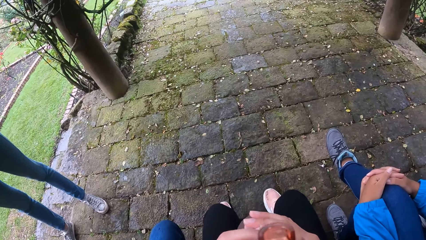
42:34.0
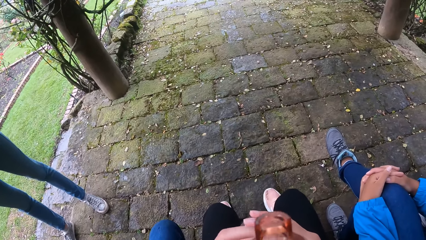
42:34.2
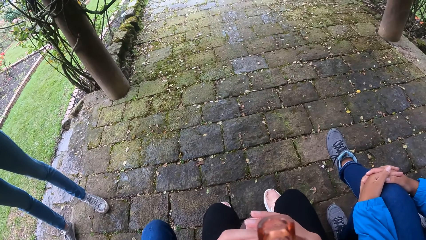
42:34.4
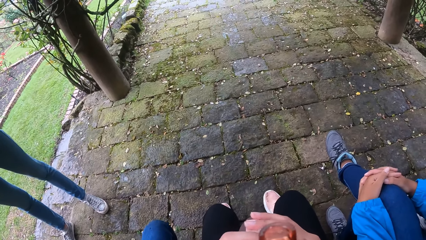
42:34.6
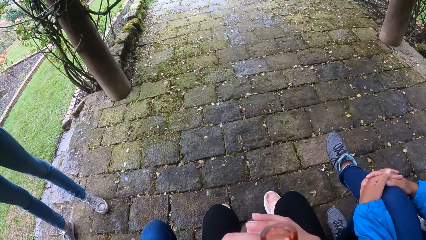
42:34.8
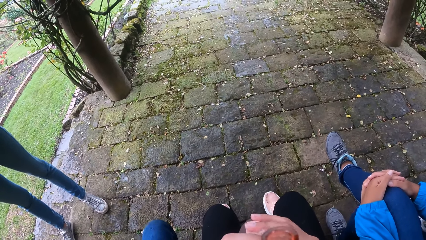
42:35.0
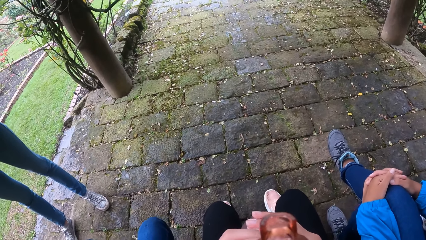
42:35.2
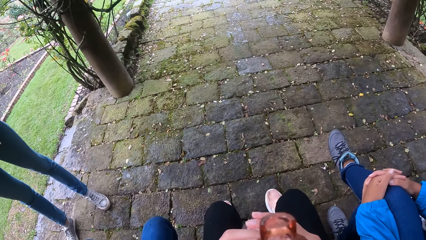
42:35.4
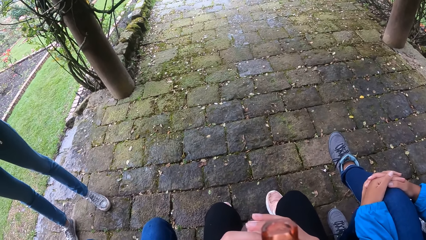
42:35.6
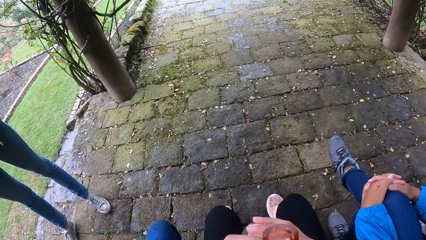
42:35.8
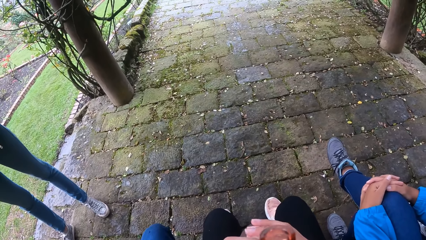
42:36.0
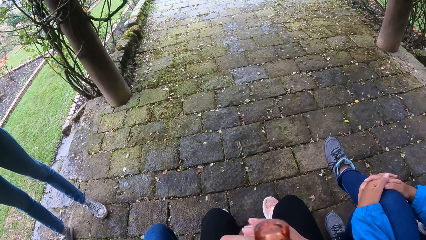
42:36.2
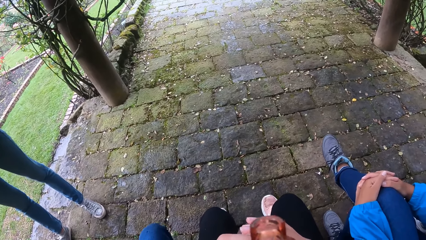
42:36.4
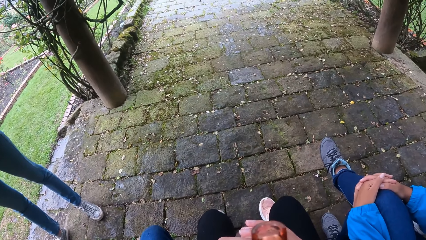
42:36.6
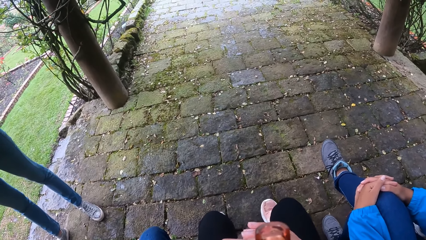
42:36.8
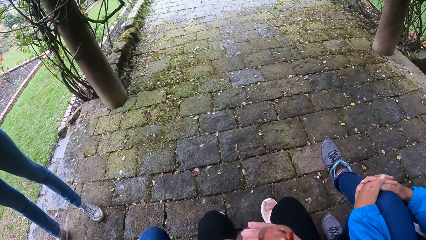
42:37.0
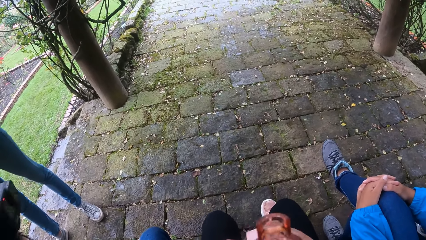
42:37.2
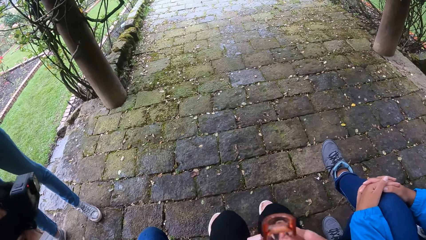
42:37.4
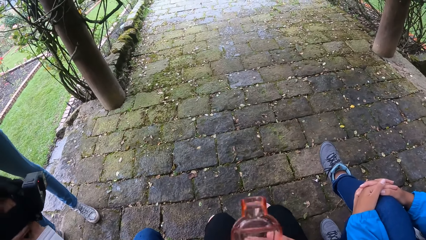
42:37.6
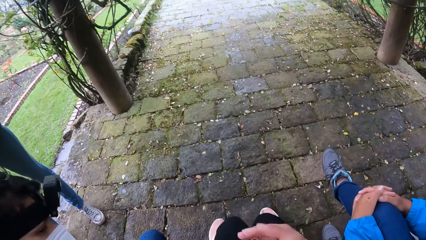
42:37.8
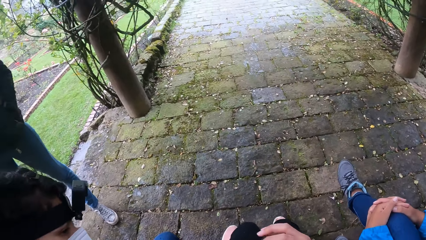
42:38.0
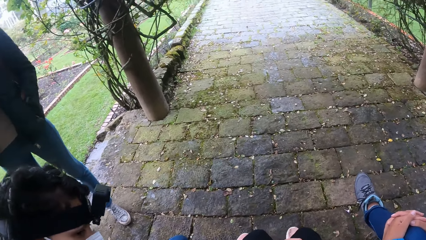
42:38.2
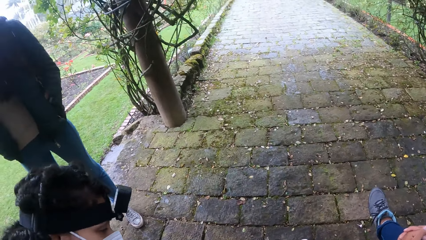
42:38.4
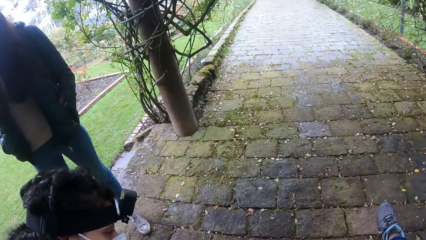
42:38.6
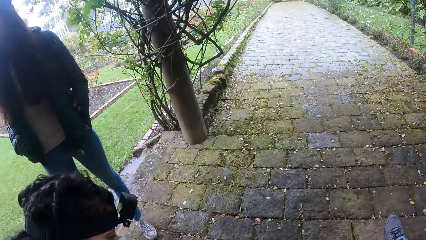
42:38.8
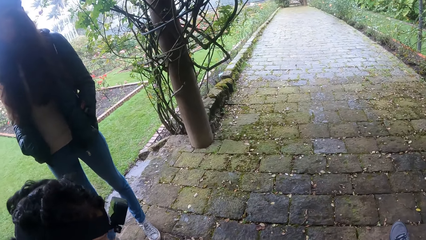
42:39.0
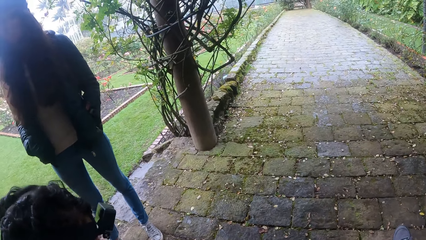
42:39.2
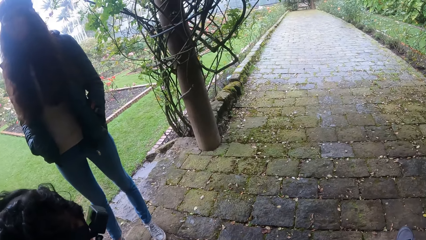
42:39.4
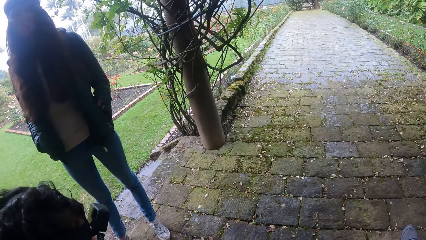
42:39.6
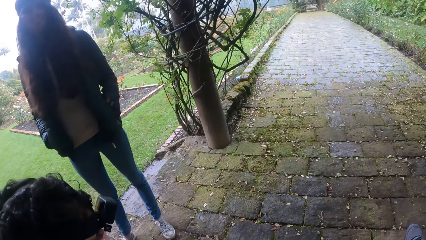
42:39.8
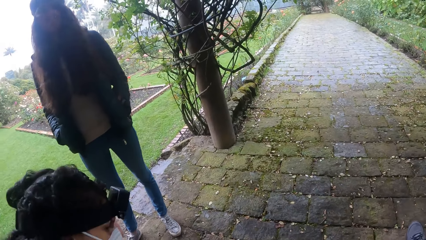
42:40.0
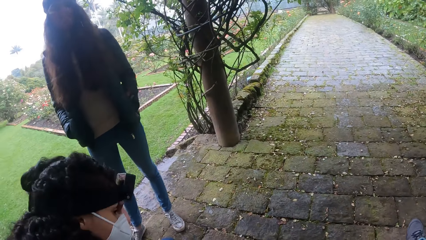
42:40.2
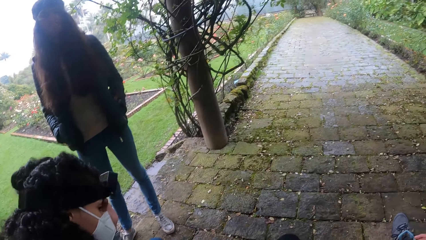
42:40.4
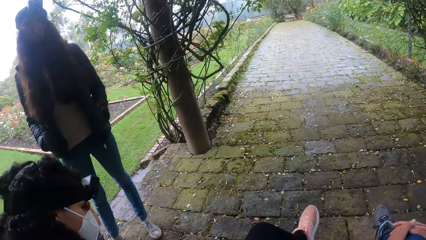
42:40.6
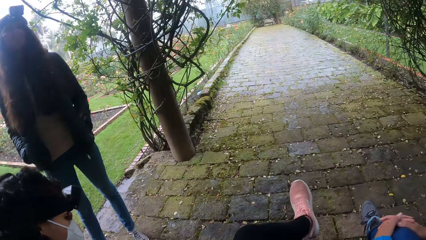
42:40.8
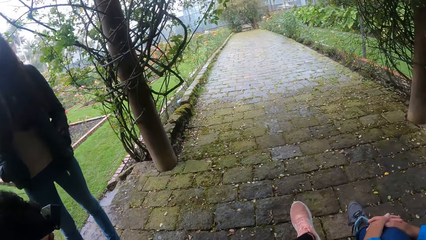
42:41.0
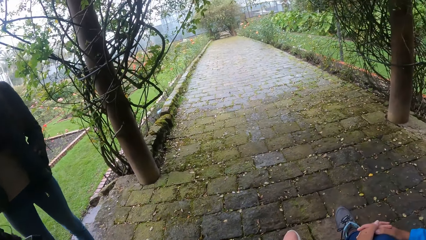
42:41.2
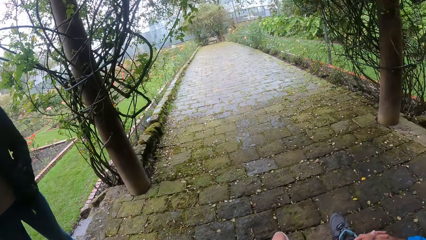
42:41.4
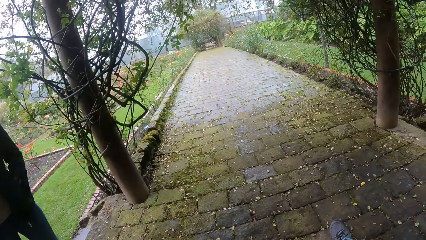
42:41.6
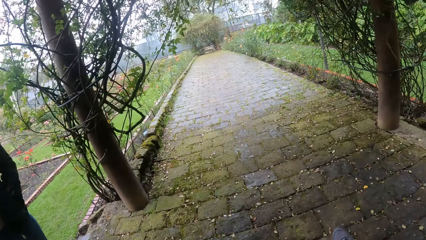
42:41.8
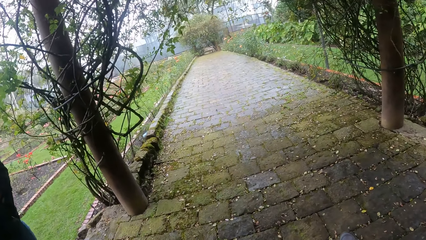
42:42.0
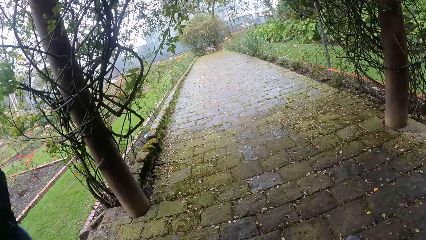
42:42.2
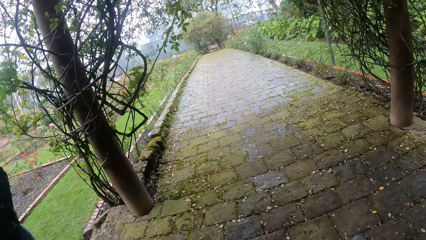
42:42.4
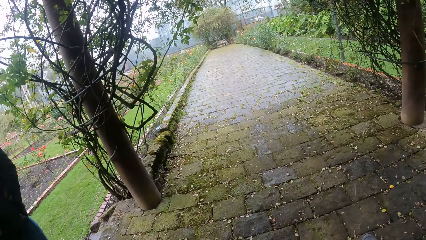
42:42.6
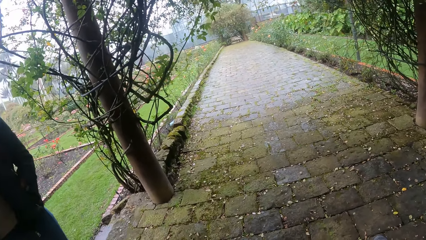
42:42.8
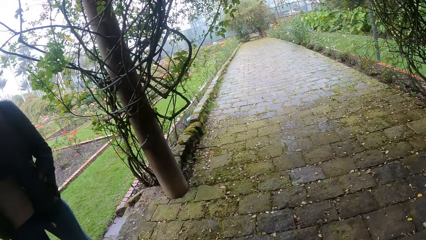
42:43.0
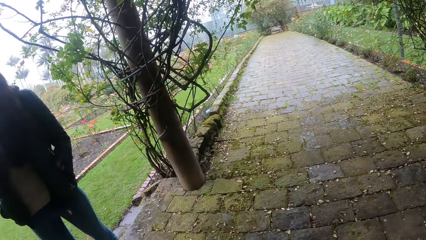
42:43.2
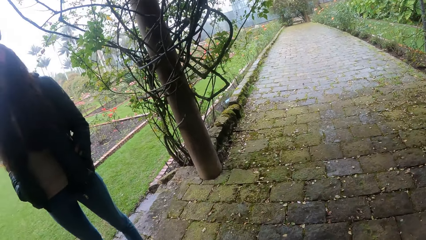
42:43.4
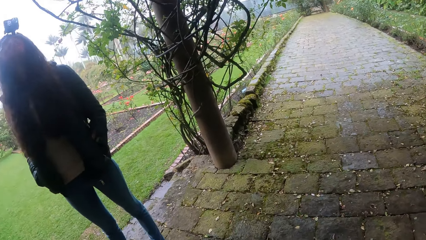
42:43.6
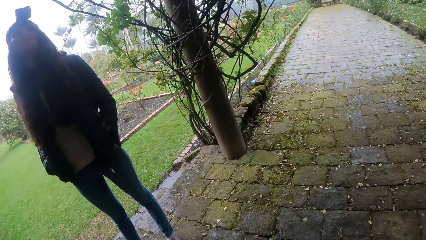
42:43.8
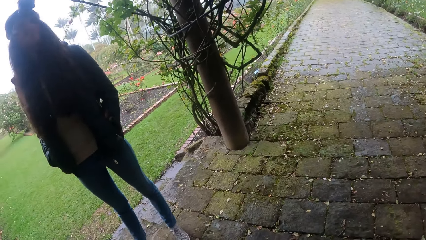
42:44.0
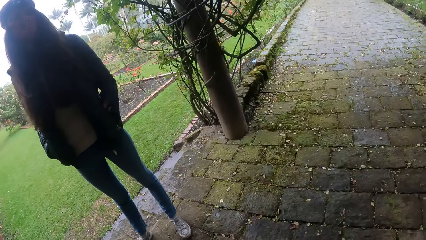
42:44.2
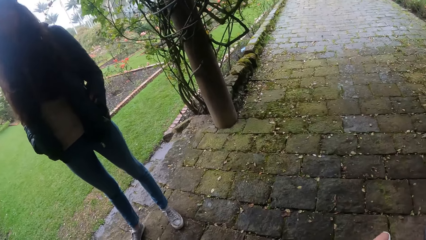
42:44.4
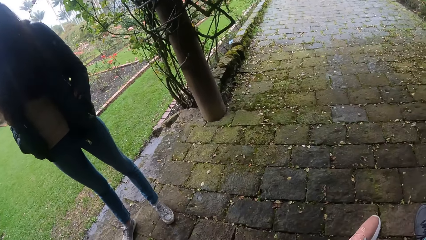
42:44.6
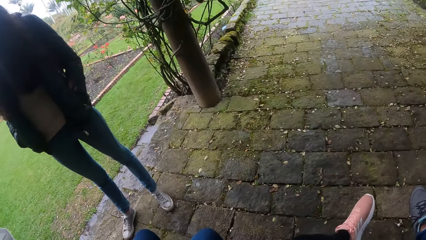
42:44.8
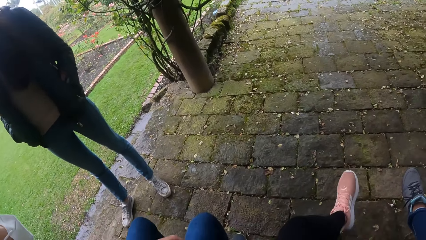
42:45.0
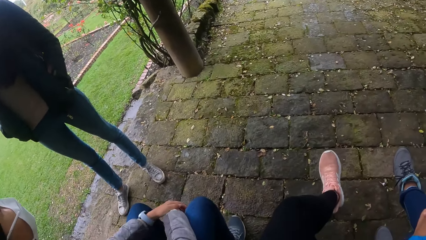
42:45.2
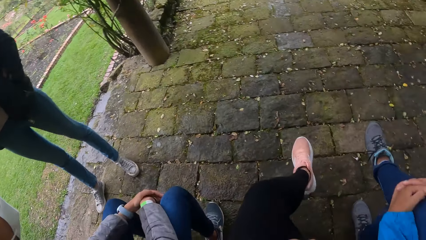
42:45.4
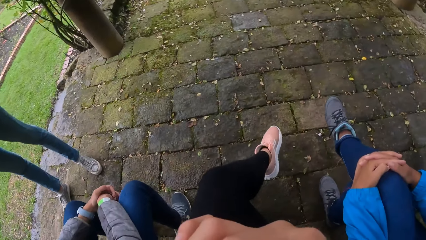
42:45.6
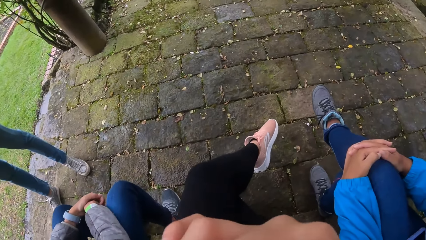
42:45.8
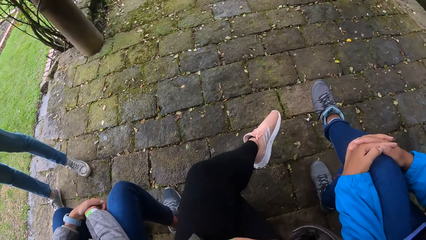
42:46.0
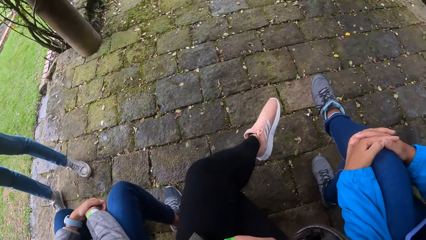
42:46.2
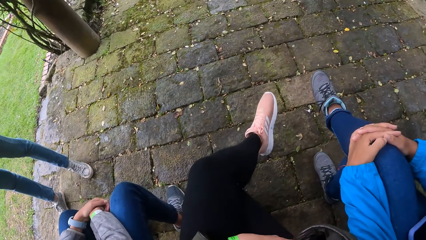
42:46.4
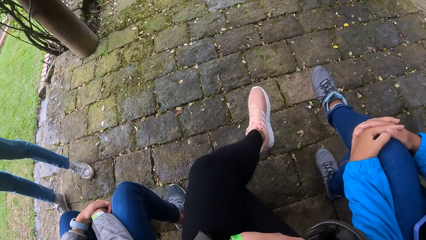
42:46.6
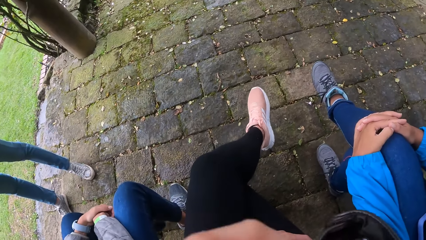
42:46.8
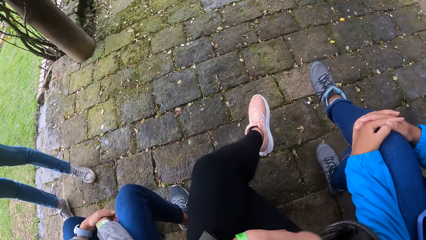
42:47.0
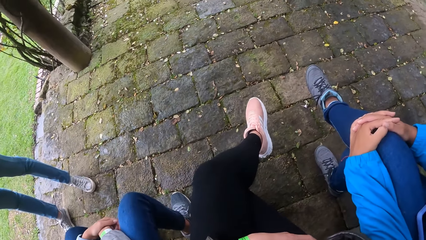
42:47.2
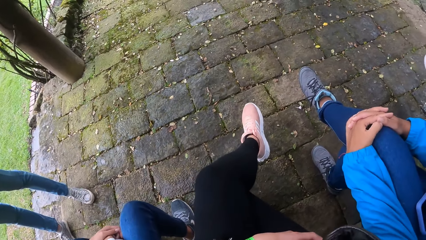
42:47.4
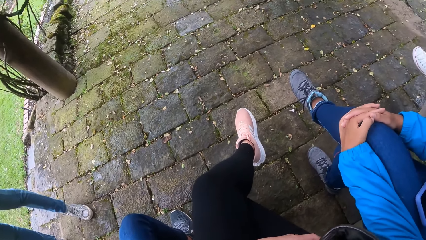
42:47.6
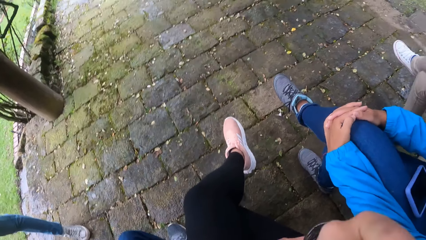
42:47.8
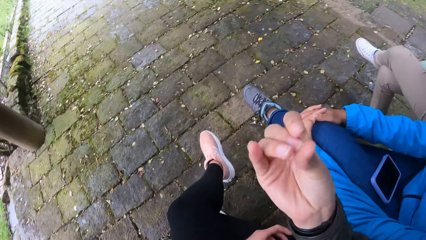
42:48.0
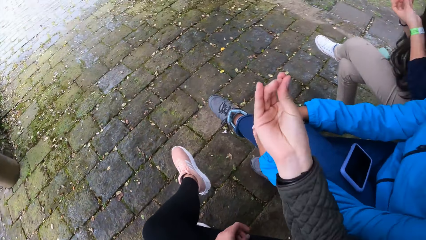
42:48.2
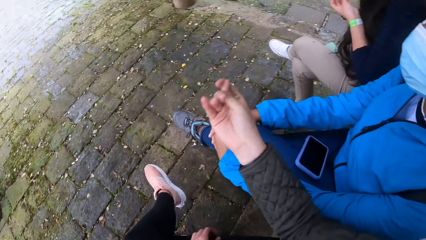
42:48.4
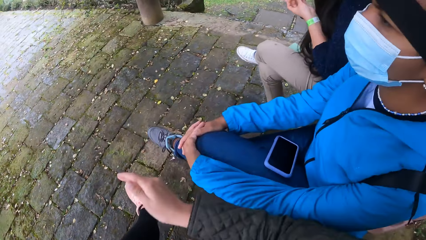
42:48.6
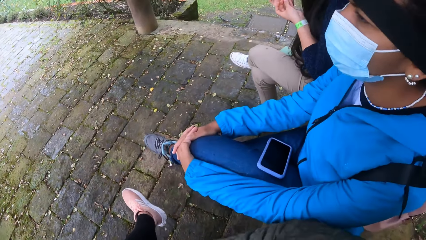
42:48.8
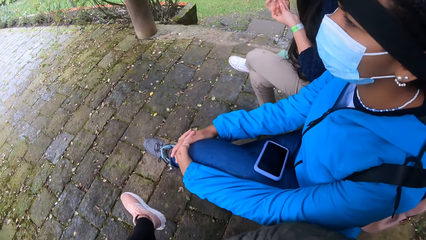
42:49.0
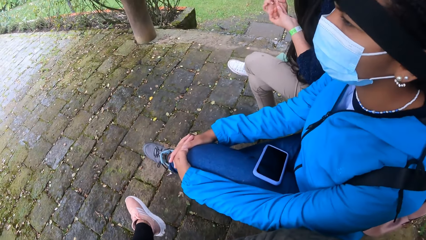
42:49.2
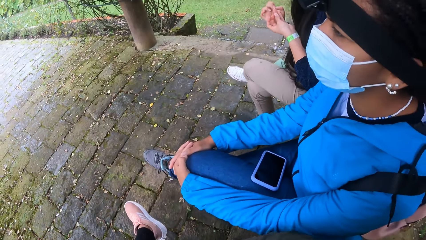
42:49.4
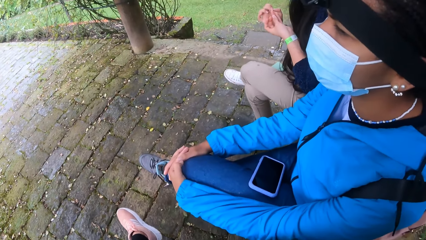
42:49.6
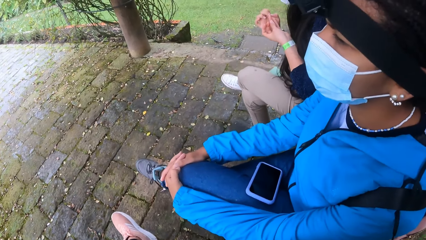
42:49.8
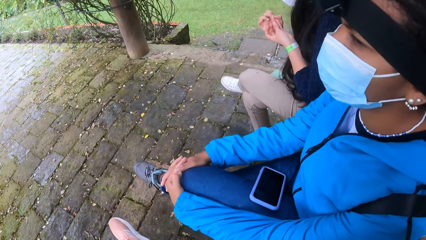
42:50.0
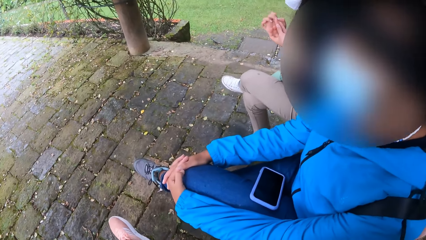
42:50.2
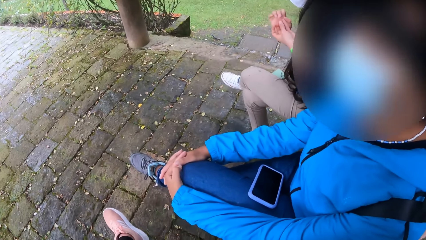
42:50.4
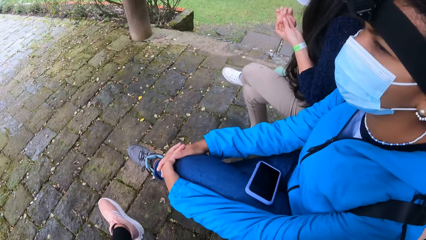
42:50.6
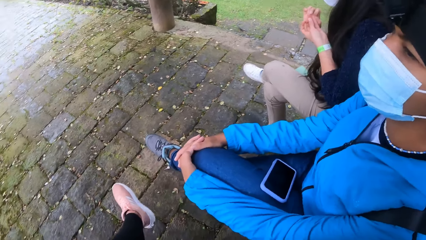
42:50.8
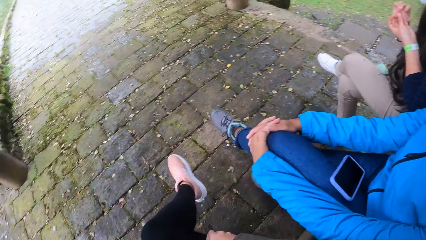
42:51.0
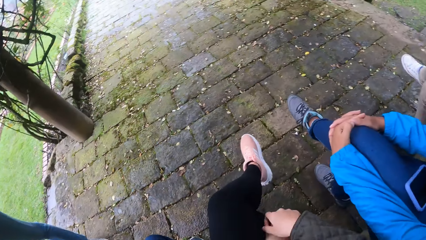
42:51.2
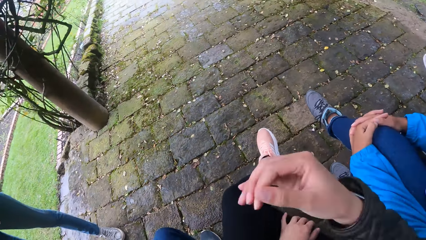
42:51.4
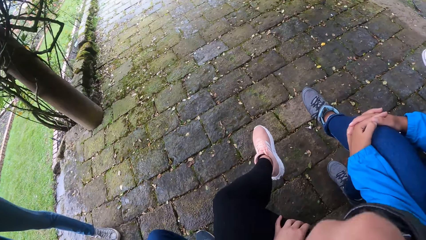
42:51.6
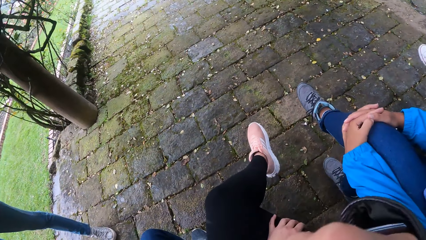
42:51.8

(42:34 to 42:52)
The camera wearer adjusts a bottle on her lap. She looks around a park. A lady interacts with the camera wearer. The camera wearer moves her feet. A woman picks her left hand's nails with her right hand. The camera wearer interacts with another lady.
